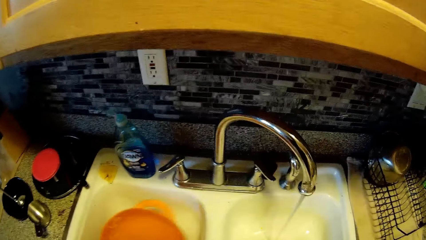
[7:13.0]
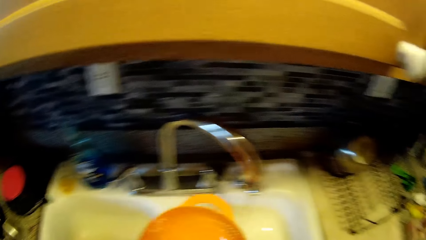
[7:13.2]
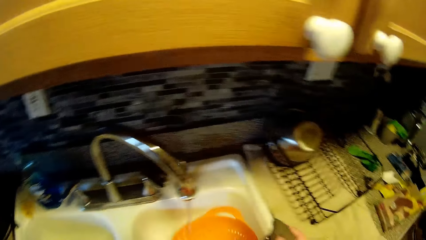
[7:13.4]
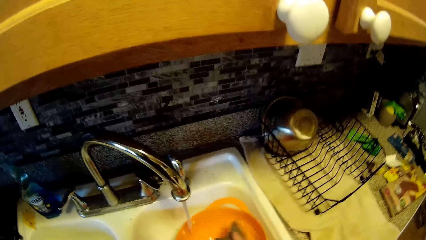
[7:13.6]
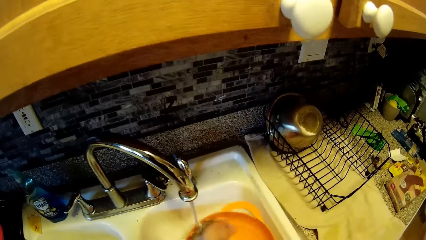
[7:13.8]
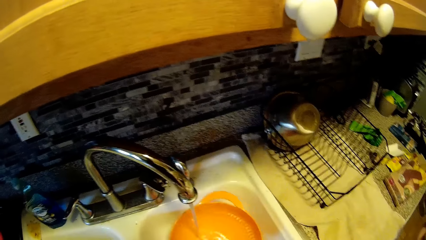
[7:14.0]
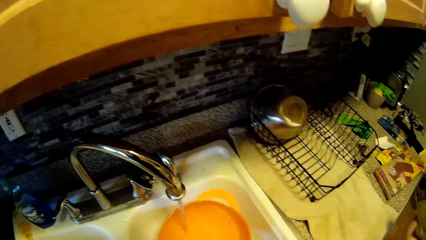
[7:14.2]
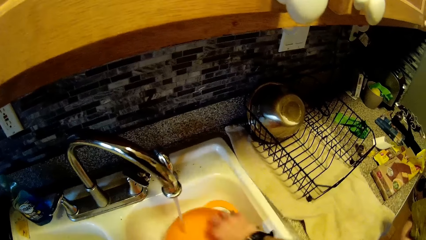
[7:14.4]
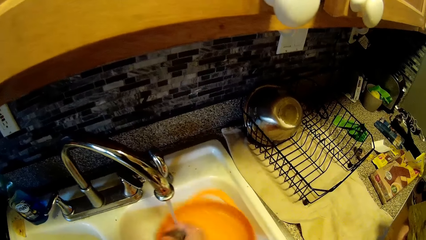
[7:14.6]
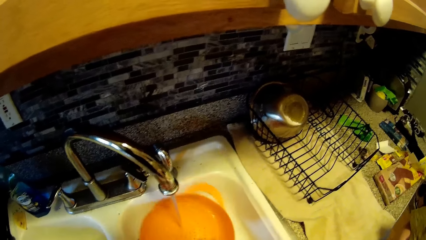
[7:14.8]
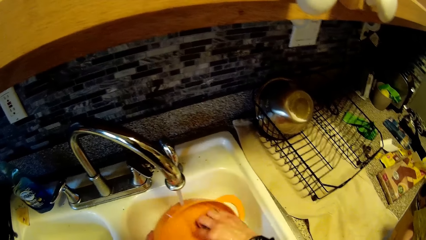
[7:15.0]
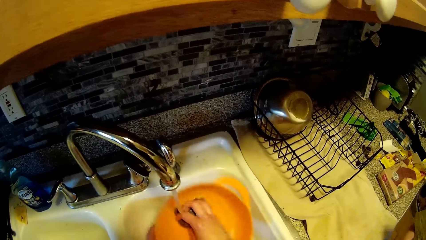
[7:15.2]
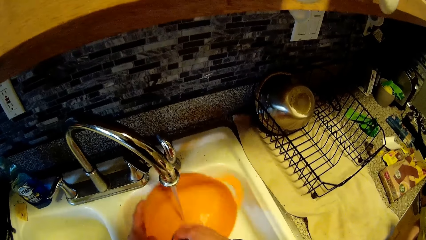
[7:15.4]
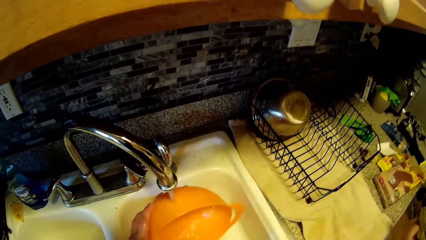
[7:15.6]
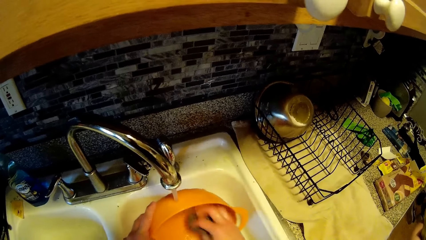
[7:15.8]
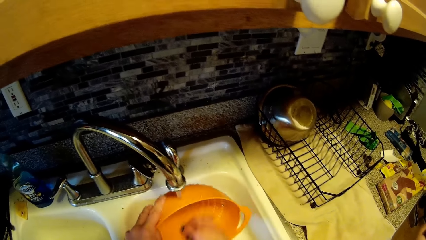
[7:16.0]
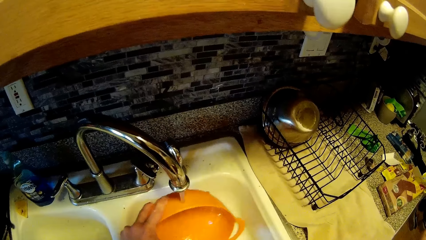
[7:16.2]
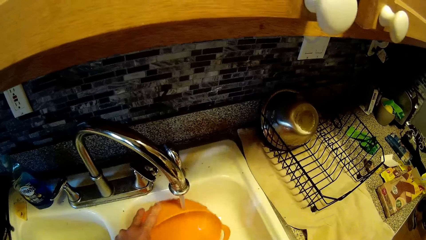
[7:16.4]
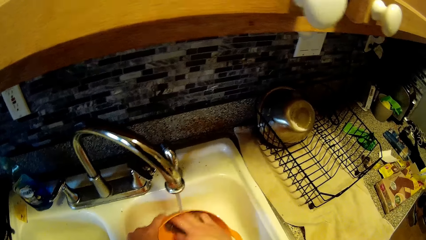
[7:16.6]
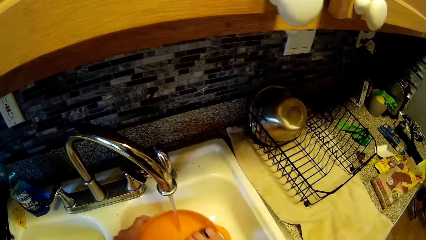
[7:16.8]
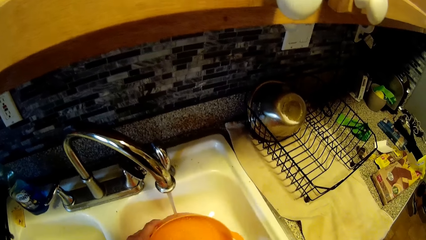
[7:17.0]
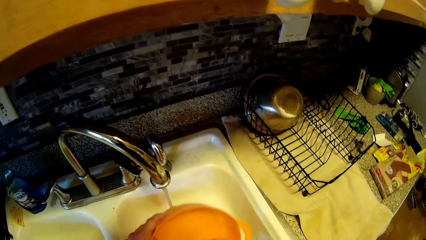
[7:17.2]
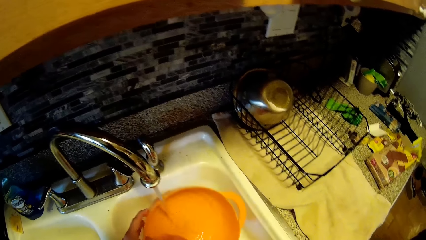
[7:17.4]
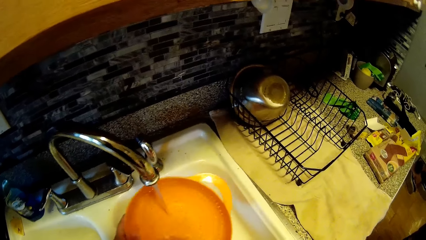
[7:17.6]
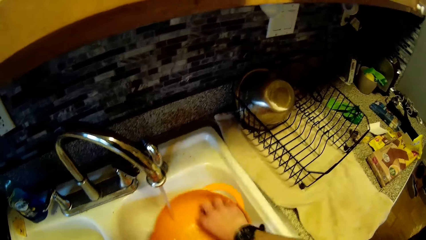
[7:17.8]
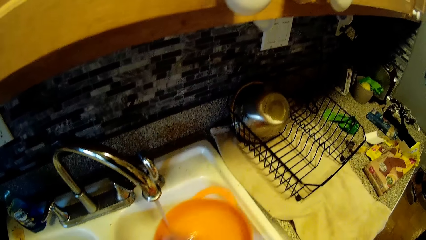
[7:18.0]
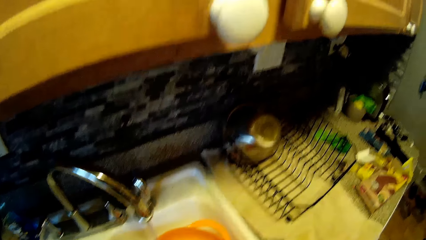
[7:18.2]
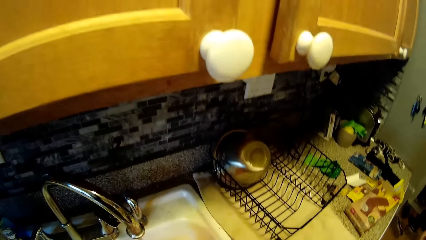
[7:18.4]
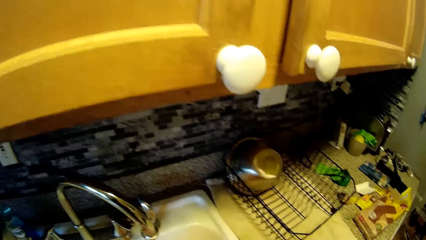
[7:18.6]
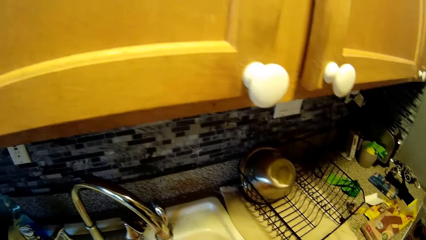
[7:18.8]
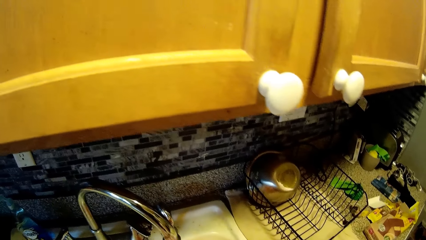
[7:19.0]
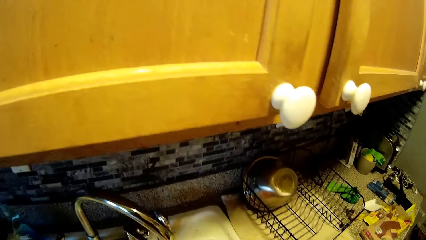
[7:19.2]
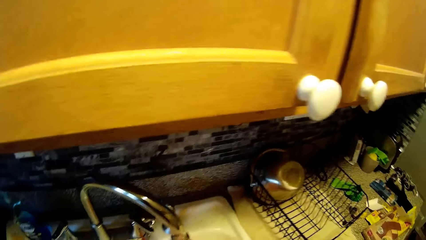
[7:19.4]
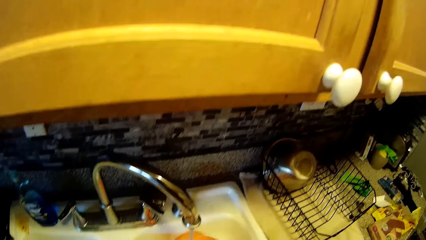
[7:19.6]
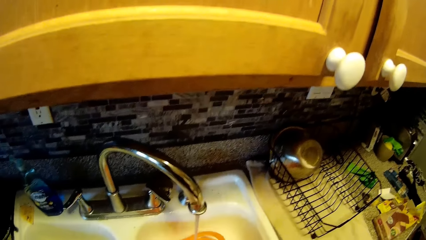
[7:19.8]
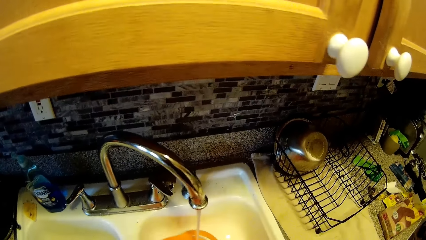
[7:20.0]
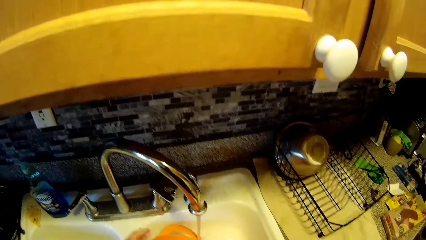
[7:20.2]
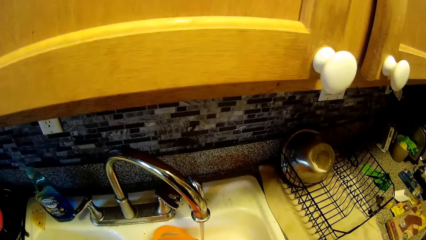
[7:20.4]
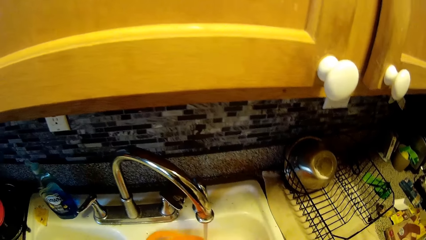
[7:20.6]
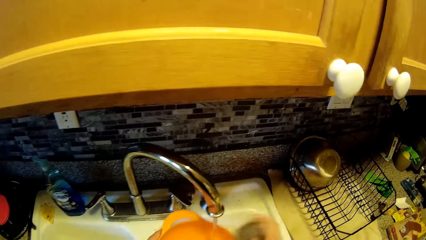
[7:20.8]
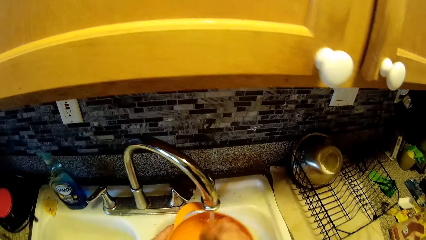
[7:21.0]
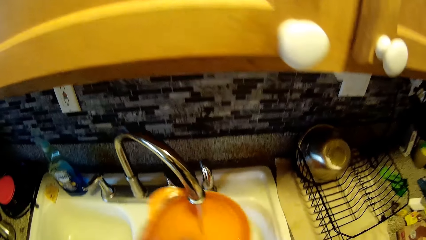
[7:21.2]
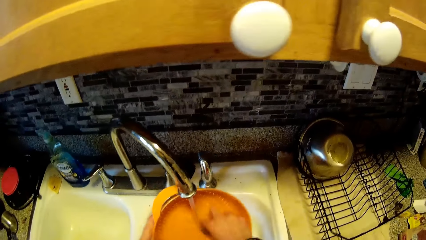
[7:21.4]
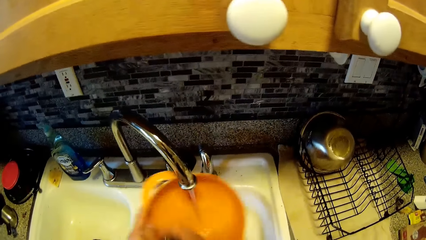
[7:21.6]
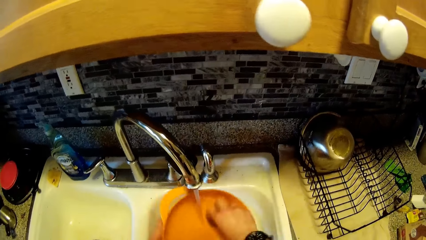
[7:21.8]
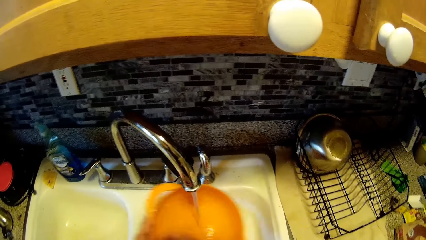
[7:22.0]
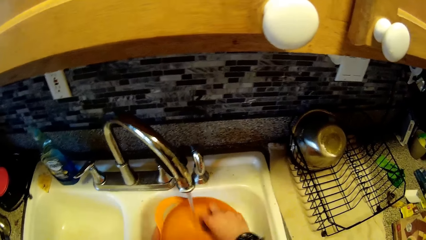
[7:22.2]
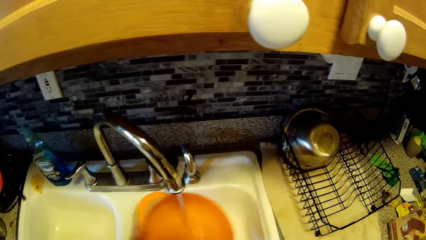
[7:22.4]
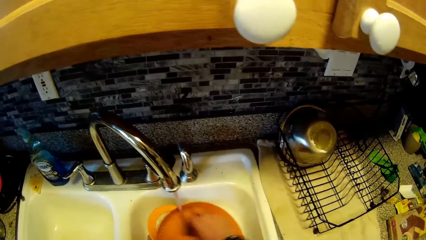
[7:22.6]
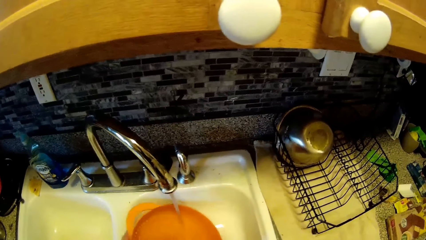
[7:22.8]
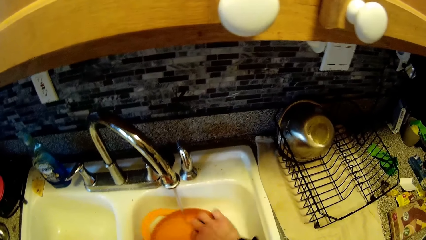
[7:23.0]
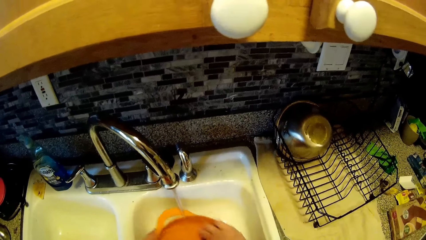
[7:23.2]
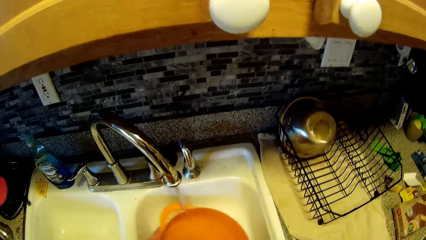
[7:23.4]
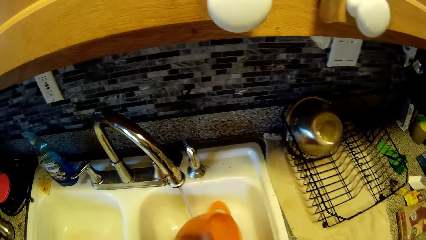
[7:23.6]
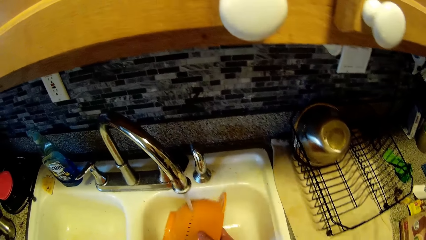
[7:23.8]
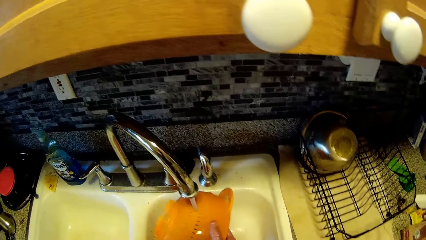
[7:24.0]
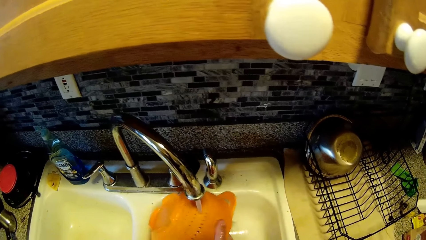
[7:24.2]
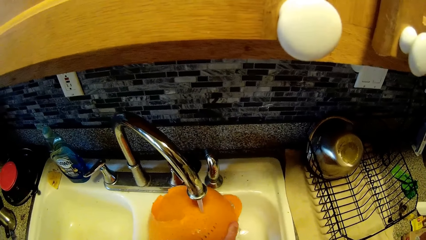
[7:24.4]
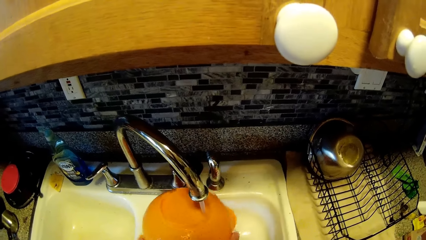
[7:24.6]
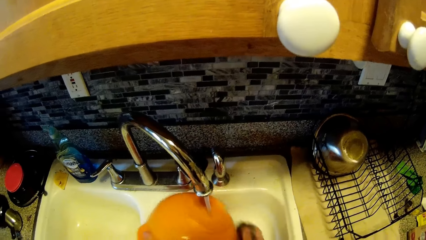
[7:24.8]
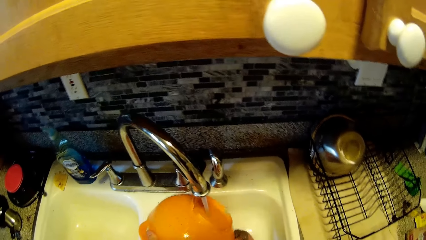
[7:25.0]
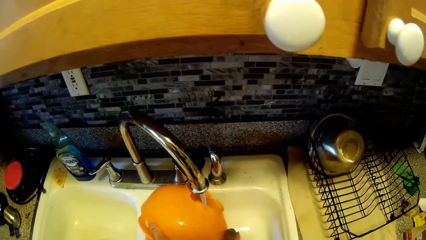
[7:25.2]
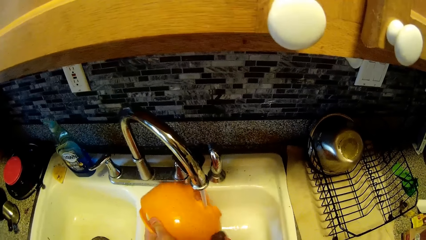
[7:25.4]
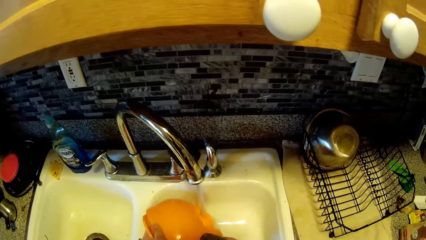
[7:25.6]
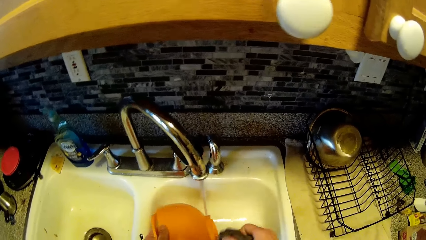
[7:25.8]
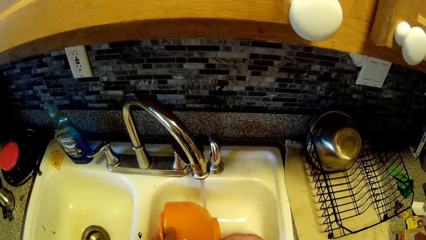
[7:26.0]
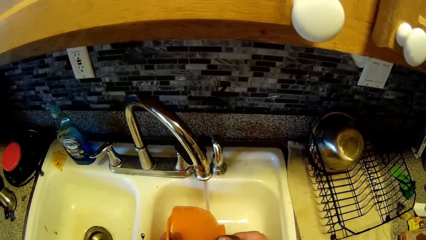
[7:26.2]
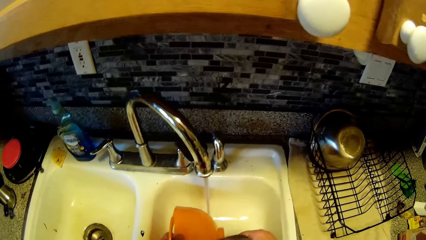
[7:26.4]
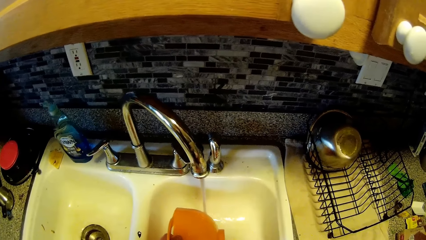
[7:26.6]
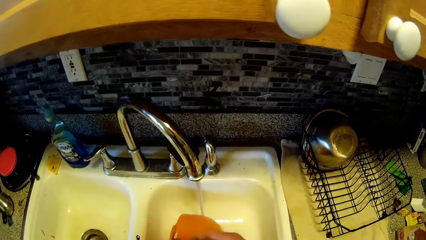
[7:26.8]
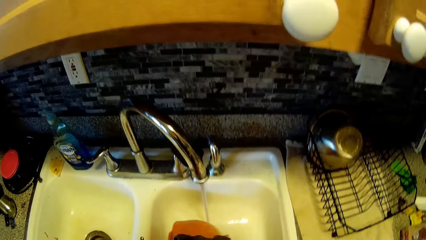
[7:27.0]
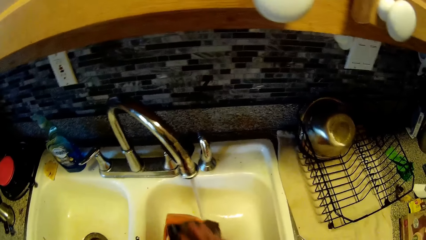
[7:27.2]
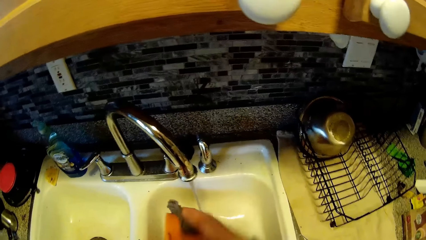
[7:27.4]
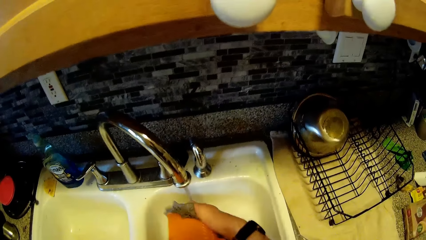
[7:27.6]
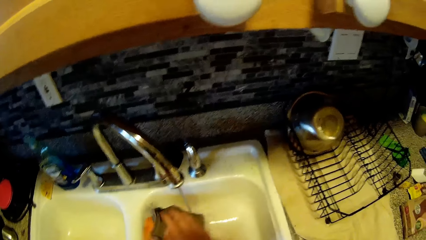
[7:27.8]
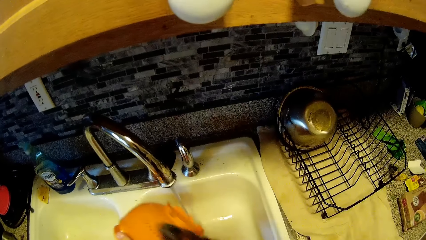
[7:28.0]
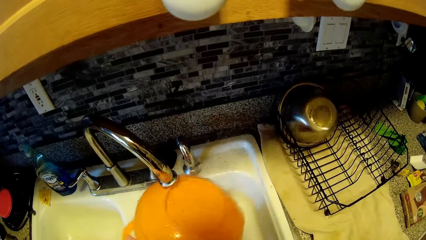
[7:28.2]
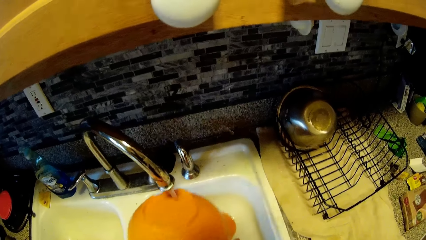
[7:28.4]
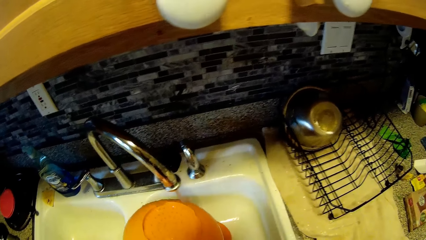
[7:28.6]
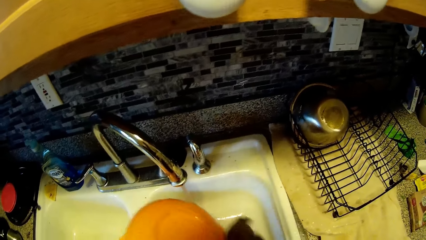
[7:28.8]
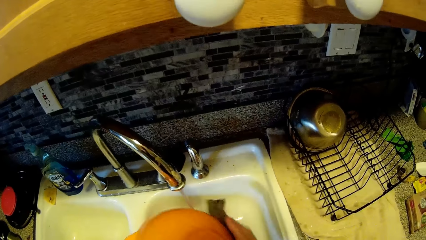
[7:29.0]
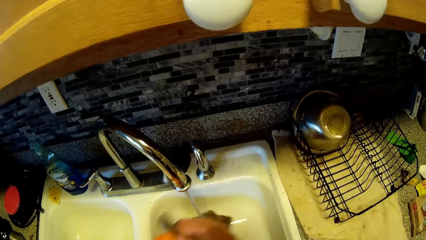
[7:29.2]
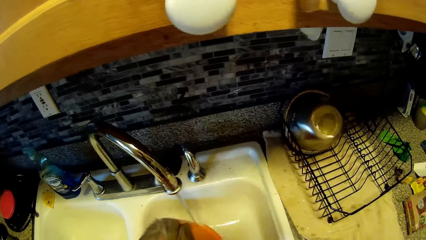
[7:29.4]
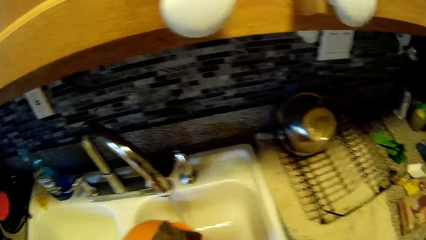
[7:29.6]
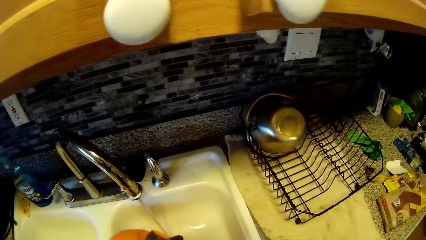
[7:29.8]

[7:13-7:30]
The camera wearer picks a colander from the left sink with his left hand. He washes the colander with the cloth in his right hand.
